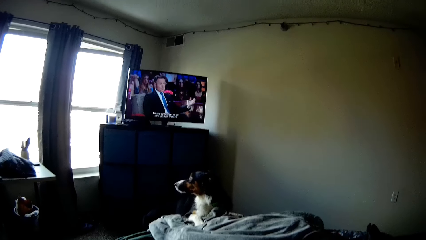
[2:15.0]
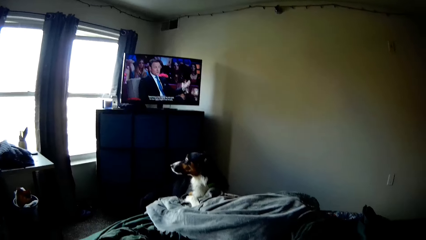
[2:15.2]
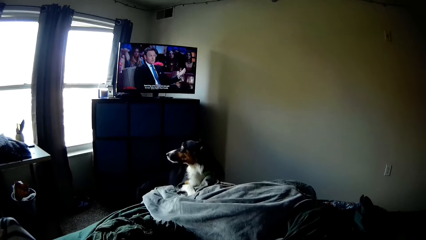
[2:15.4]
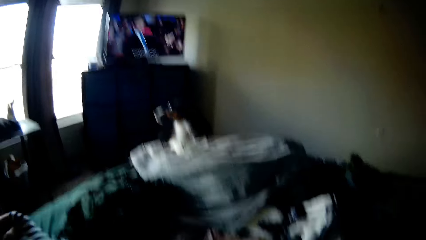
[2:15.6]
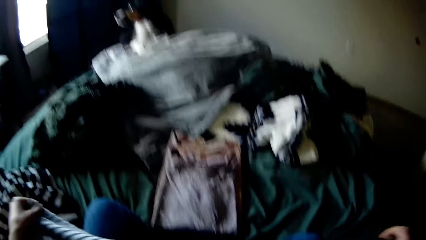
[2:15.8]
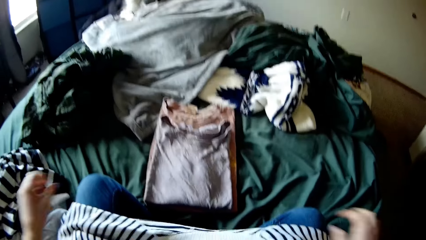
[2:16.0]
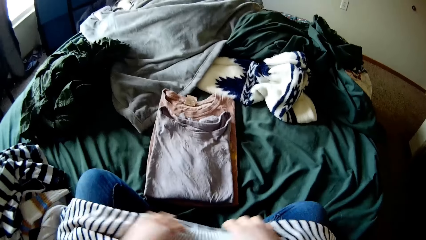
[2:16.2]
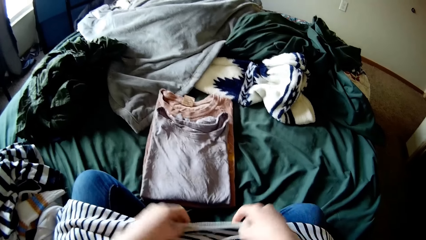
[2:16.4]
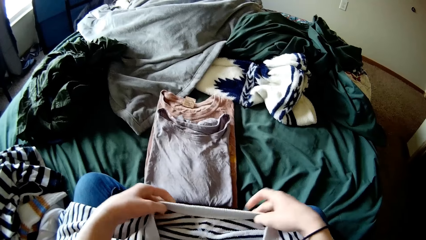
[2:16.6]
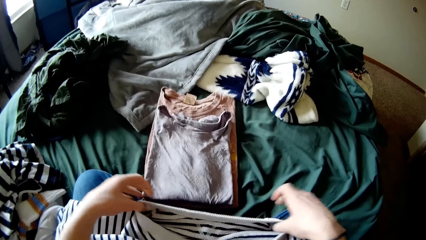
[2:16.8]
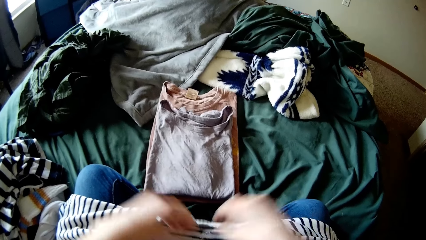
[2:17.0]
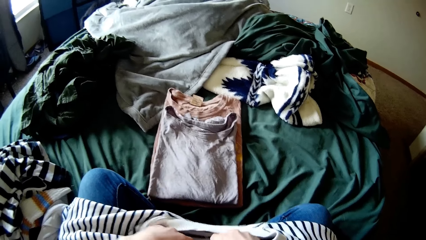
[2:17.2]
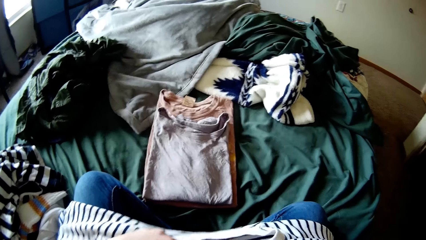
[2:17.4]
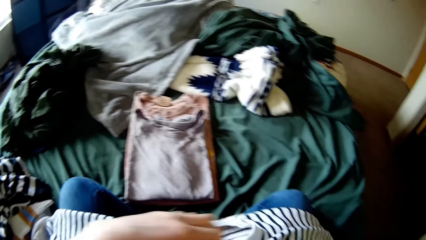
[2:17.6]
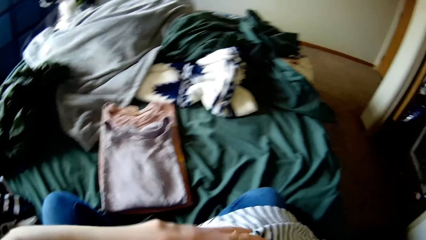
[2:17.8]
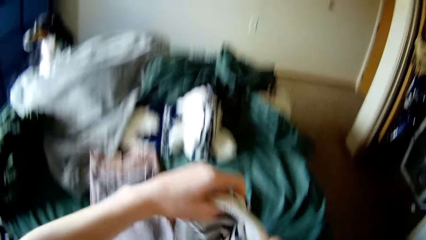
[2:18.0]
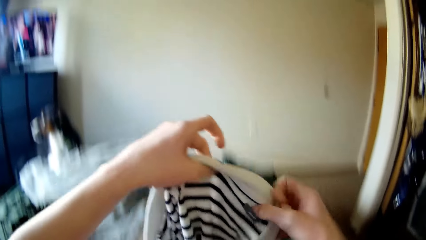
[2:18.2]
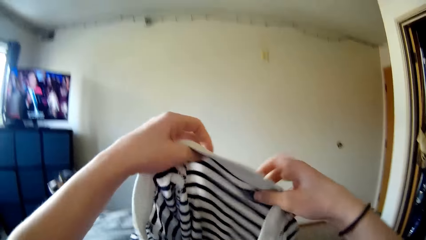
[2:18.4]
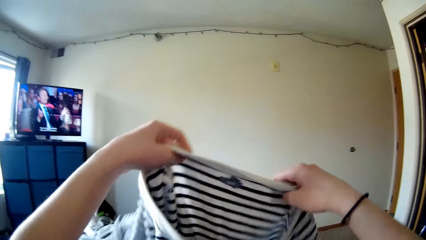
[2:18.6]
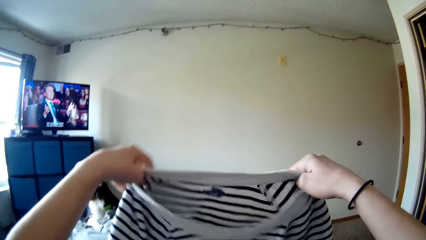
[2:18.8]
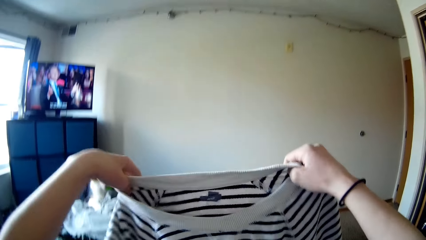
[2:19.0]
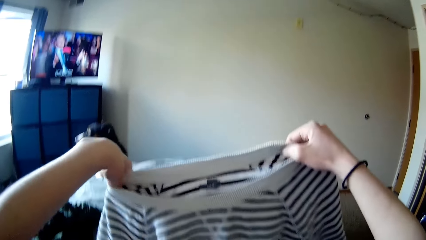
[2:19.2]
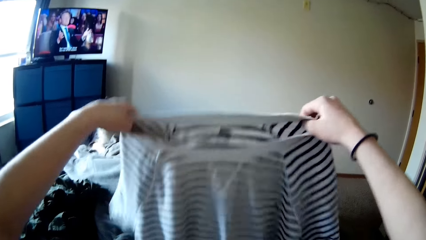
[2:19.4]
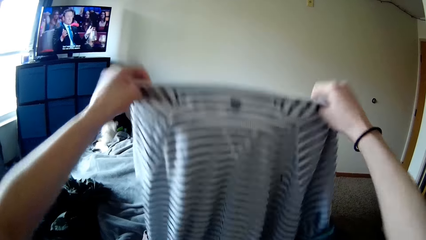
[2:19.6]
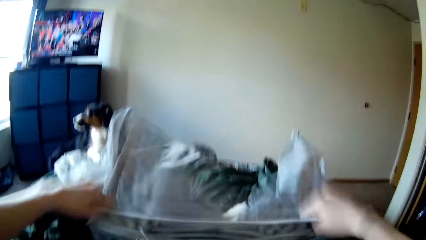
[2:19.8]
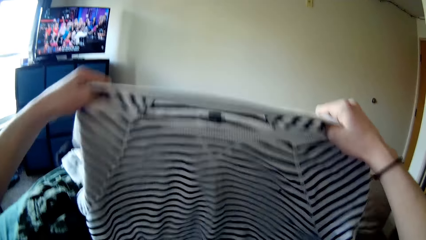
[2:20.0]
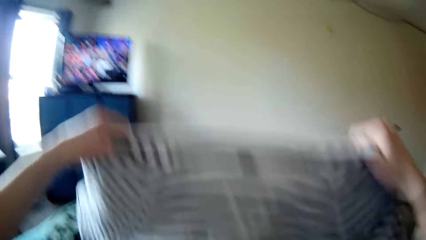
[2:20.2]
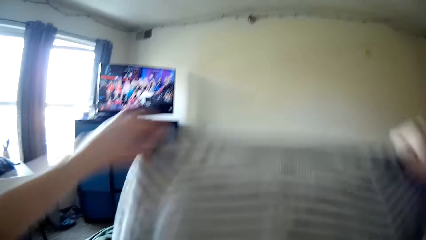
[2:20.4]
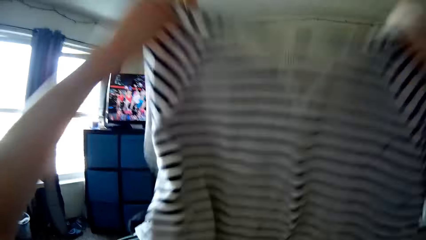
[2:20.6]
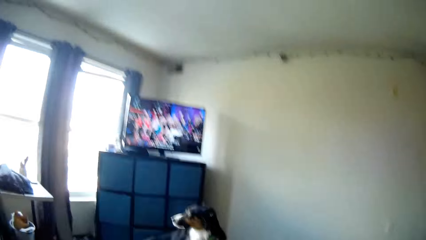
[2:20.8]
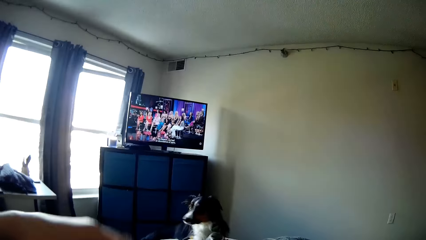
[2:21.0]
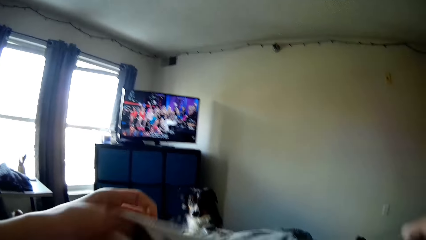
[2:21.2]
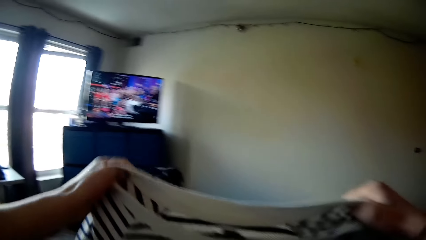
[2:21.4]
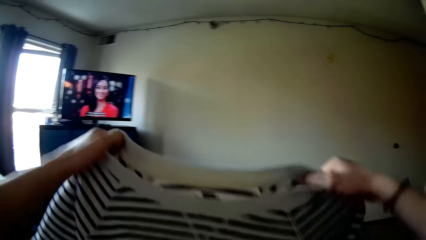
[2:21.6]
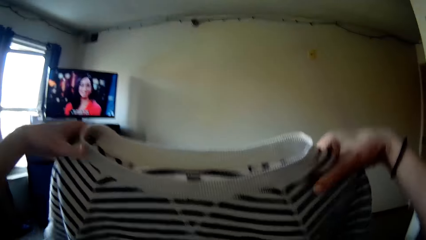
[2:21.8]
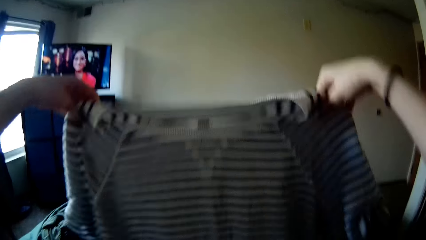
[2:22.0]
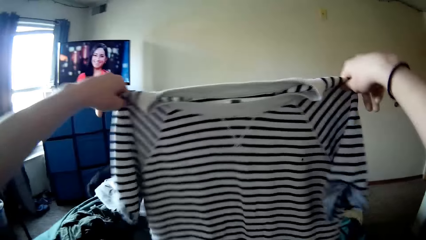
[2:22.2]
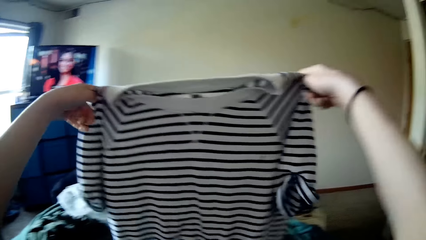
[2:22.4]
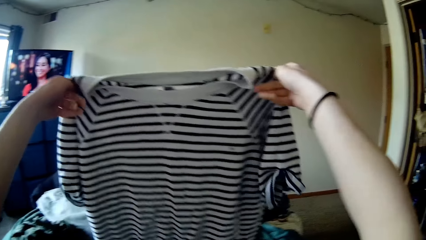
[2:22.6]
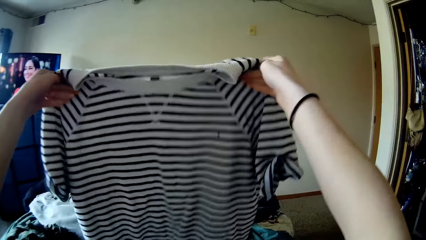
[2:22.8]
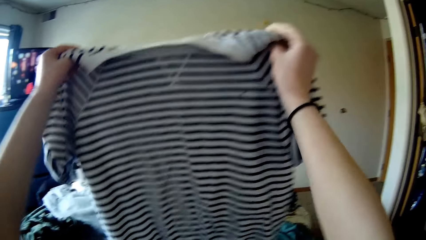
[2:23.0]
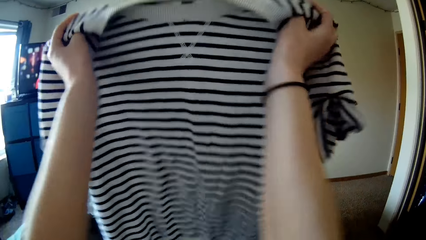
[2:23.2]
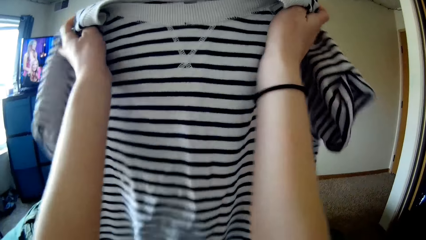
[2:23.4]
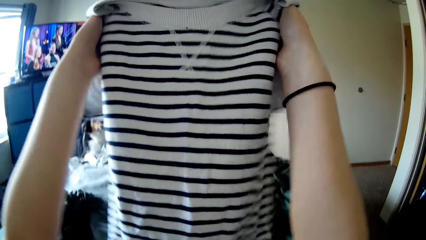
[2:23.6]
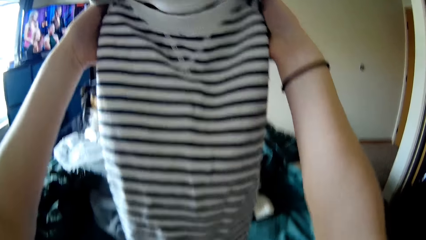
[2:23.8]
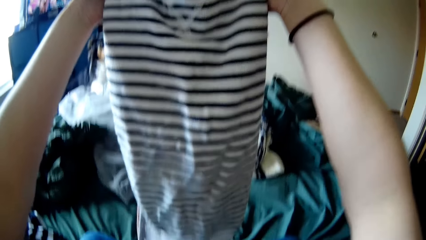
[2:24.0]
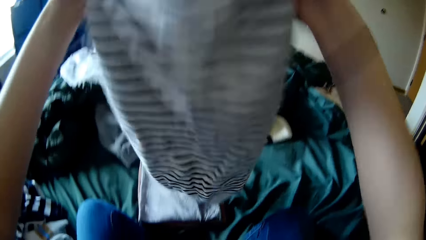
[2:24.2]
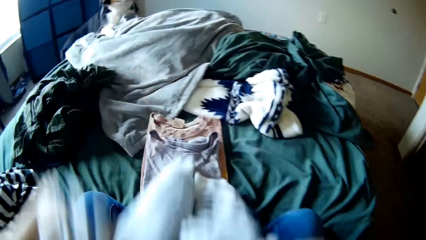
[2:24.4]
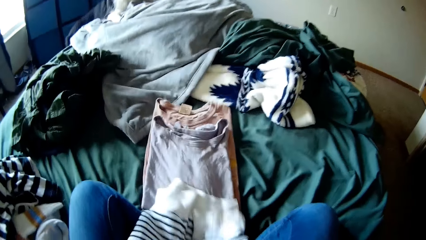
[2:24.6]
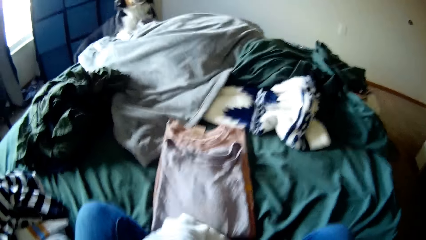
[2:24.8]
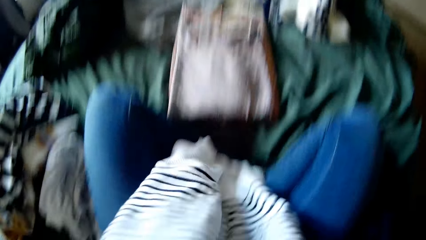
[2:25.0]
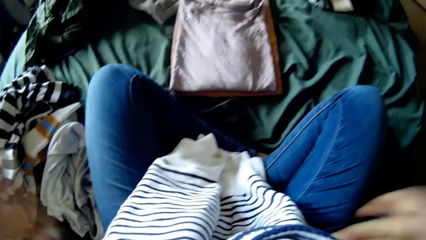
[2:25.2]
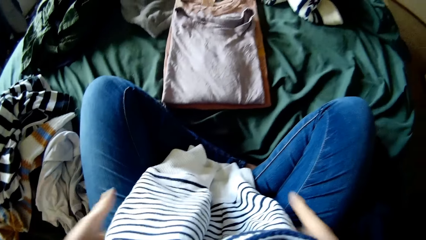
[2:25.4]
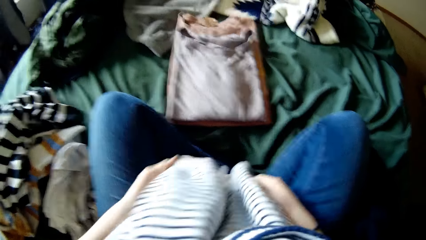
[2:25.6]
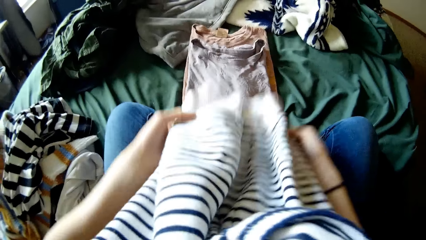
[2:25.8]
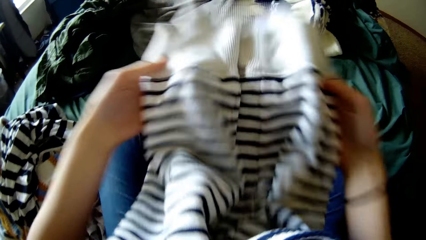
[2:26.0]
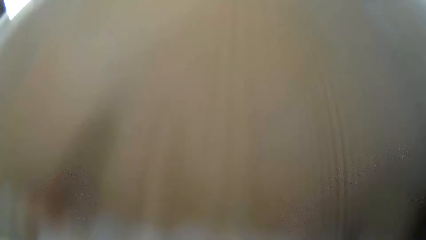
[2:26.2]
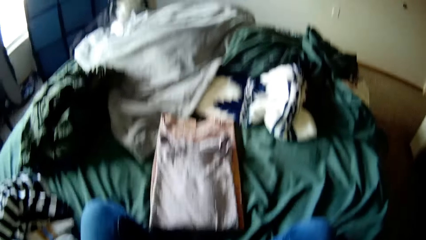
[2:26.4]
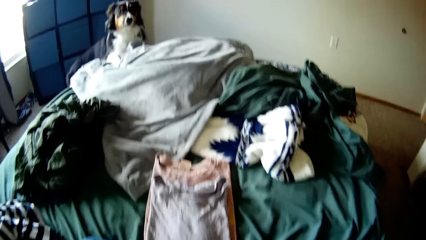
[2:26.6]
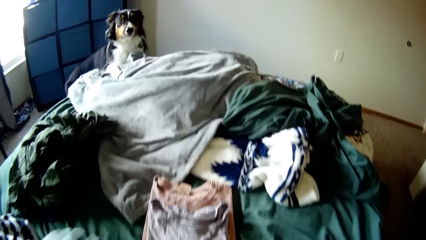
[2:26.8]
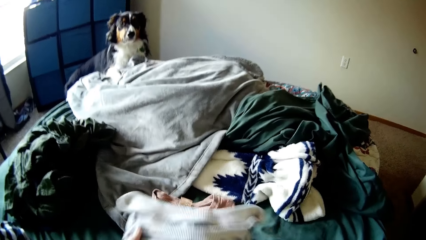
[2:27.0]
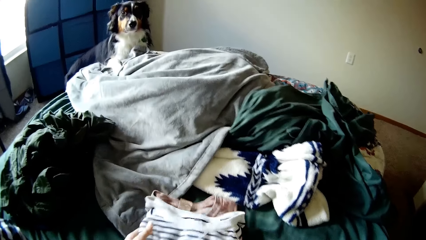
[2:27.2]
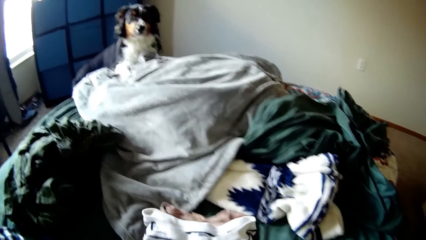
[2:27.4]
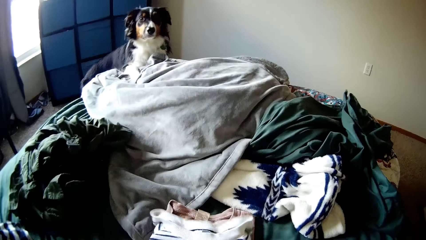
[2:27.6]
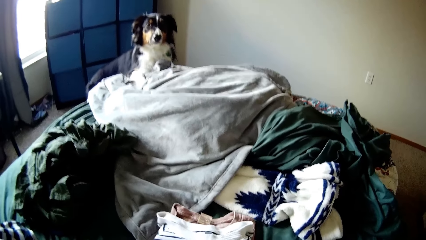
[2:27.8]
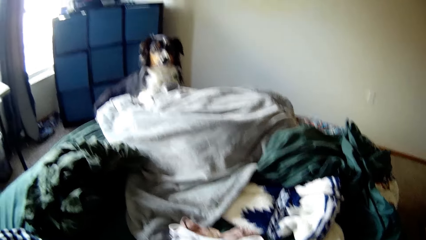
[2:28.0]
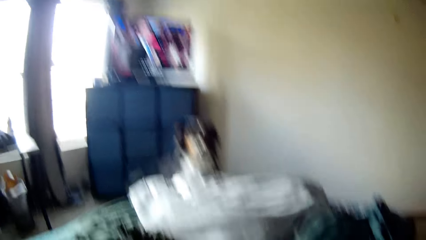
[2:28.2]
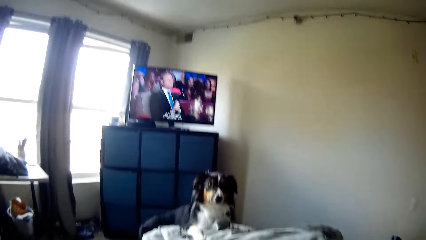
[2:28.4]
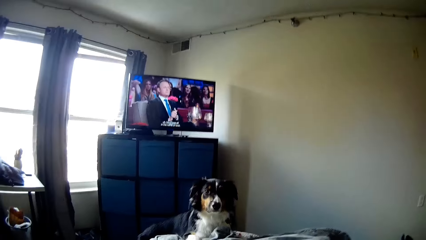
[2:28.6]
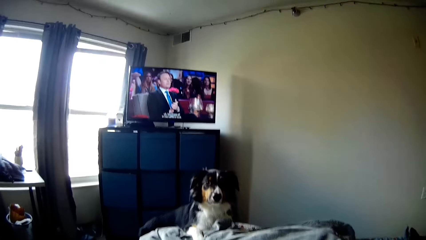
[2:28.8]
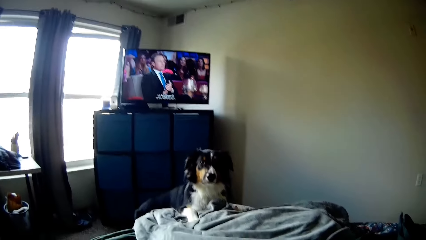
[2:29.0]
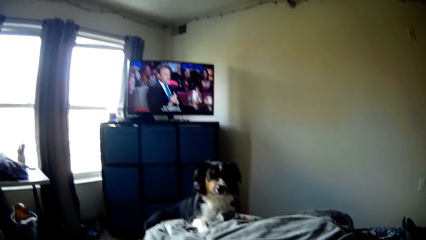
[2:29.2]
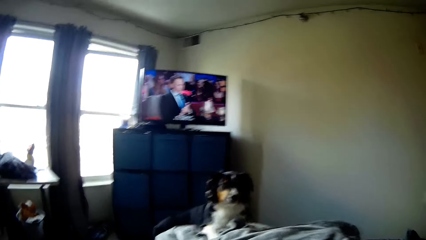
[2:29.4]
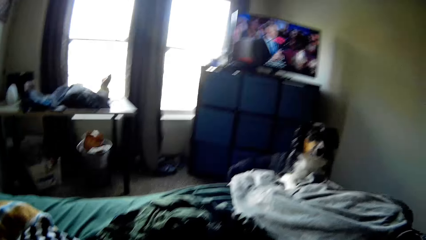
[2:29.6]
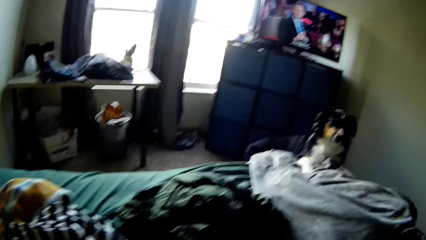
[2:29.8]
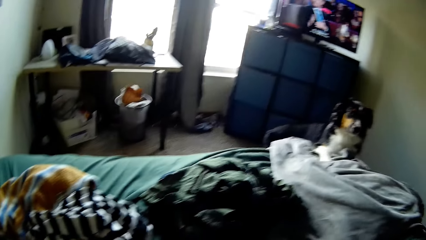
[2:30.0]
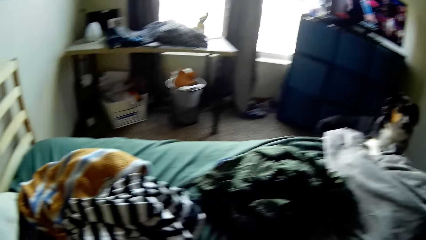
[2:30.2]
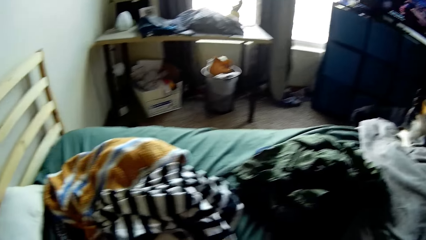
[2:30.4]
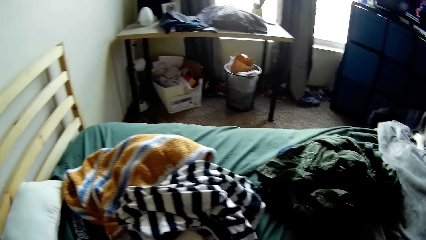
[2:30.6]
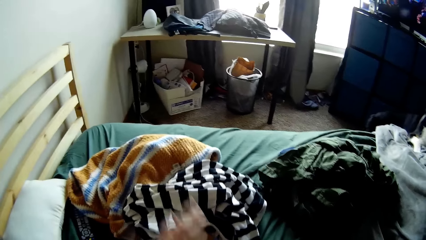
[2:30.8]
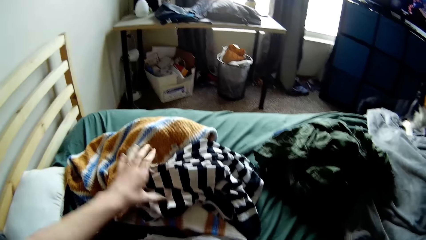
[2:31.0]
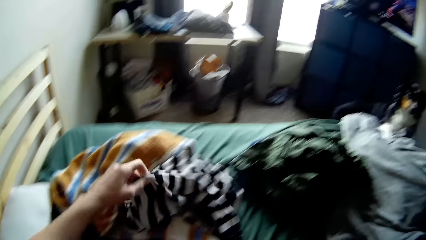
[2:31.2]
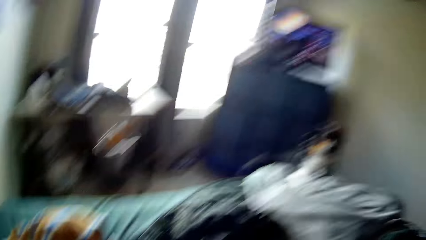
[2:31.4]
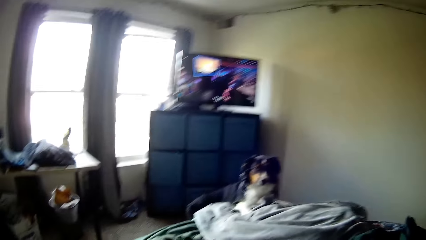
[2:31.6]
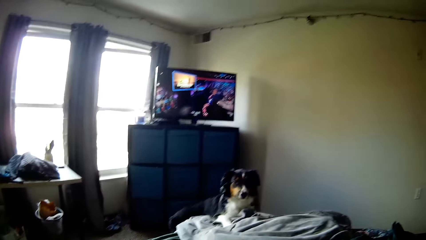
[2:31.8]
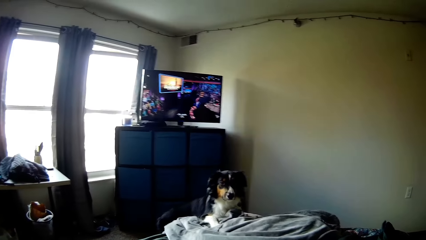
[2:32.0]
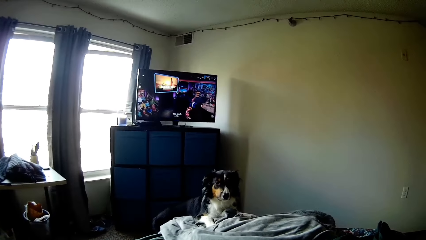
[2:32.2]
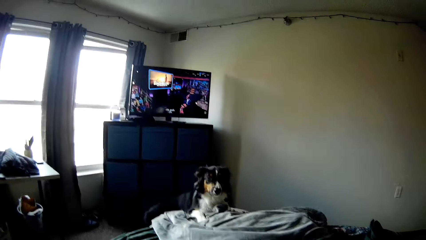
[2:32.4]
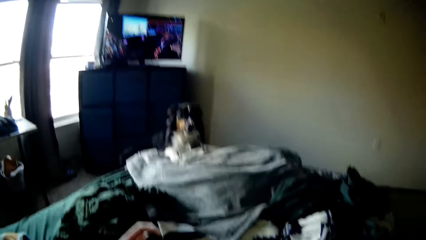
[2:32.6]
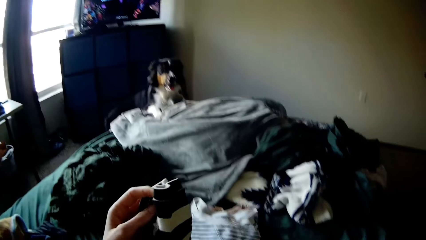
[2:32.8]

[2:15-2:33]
The camera wearer folds the cloth with his hands. He holds the cloth with his hands. He shakes the cloth with his hands. He holds the cloth with his hands. He shakes the cloth with his hands. He sits on the bed. He holds the cloth with his hands. He folds the cloth with his hands. He puts the cloth on the bed. He sits on the bed. He picks up the cloth on the bed. He sits on the bed.
